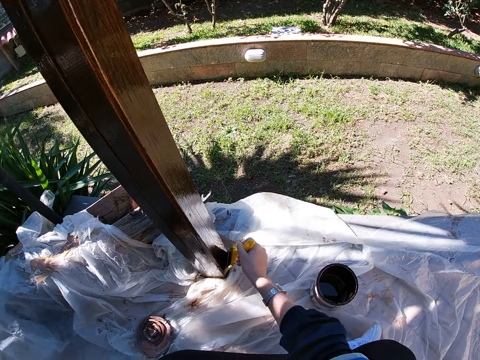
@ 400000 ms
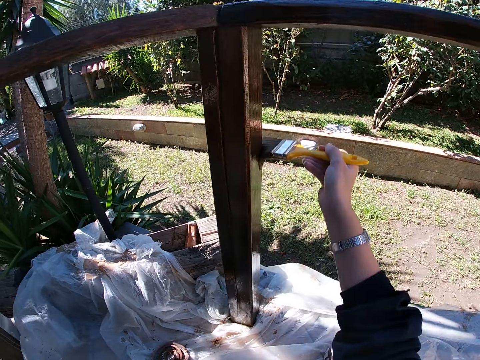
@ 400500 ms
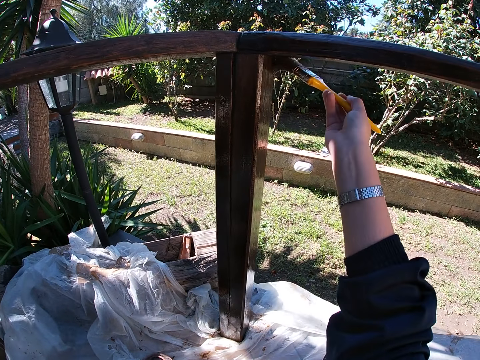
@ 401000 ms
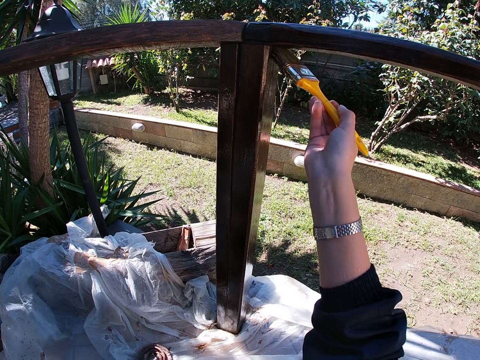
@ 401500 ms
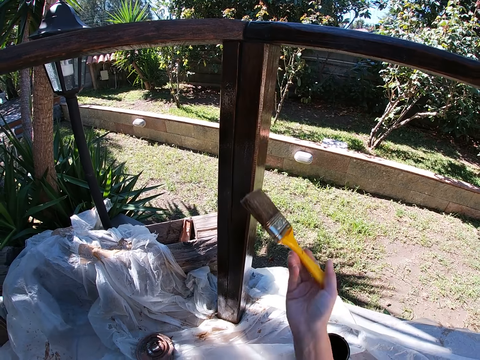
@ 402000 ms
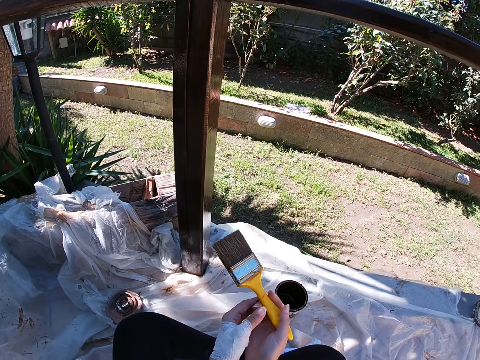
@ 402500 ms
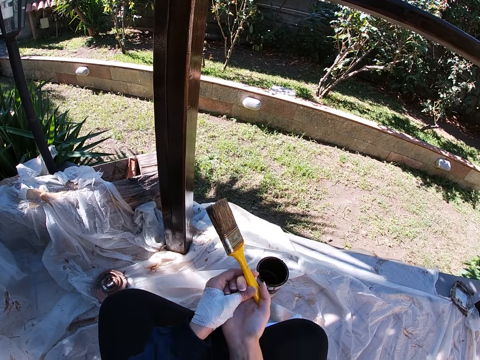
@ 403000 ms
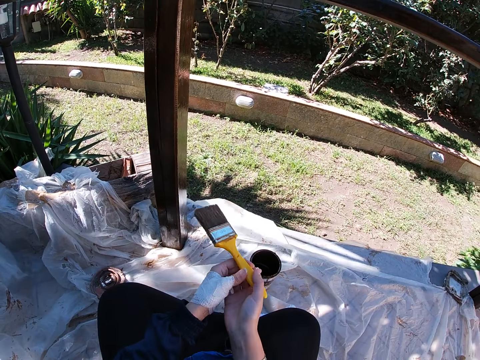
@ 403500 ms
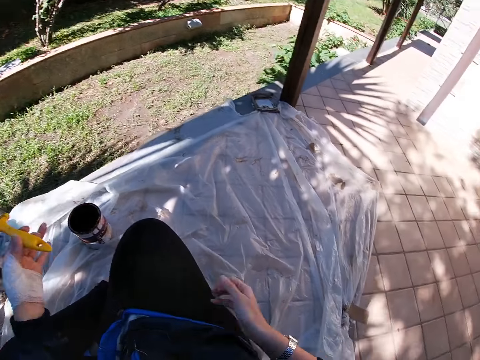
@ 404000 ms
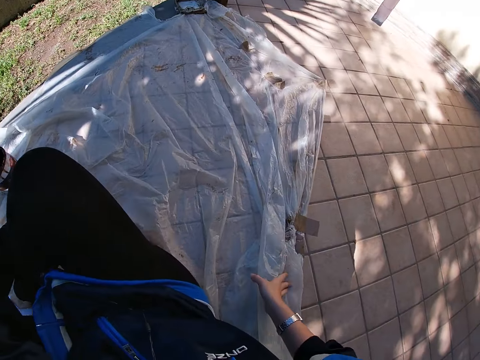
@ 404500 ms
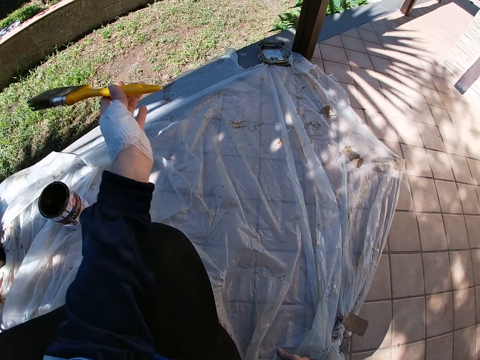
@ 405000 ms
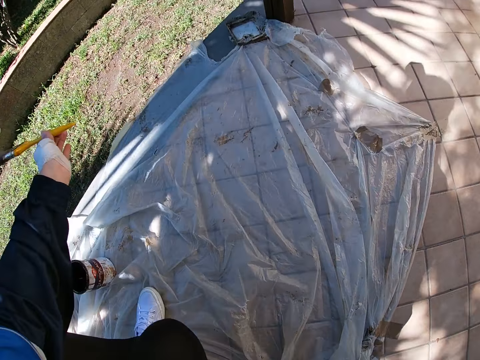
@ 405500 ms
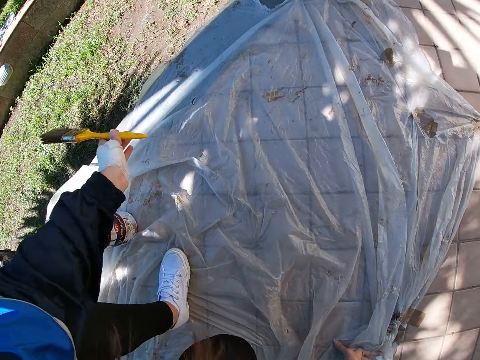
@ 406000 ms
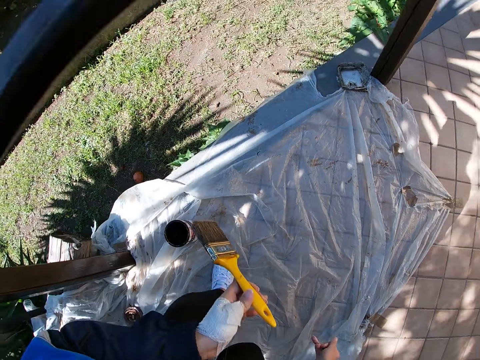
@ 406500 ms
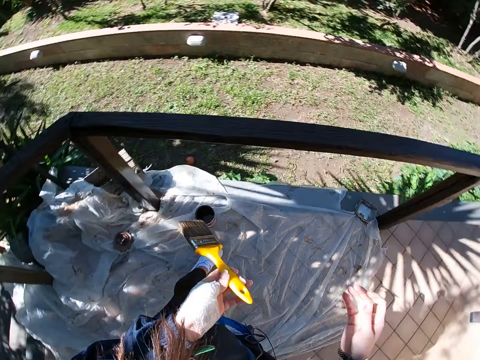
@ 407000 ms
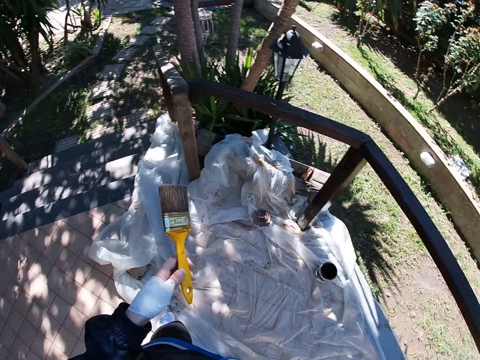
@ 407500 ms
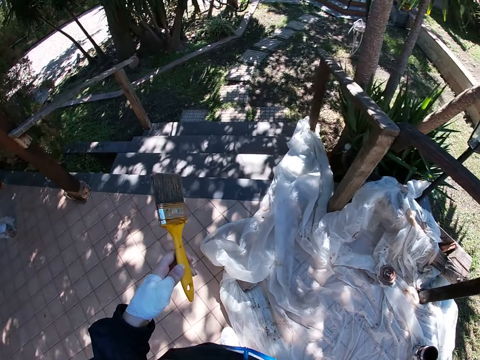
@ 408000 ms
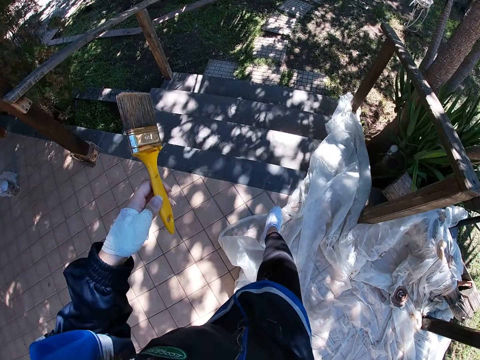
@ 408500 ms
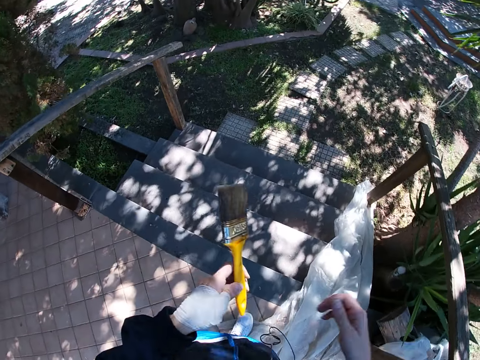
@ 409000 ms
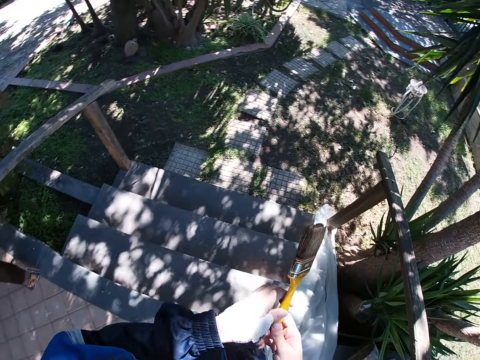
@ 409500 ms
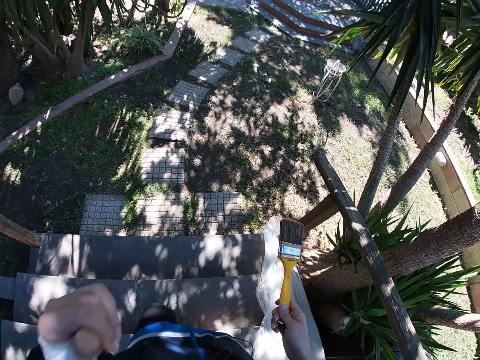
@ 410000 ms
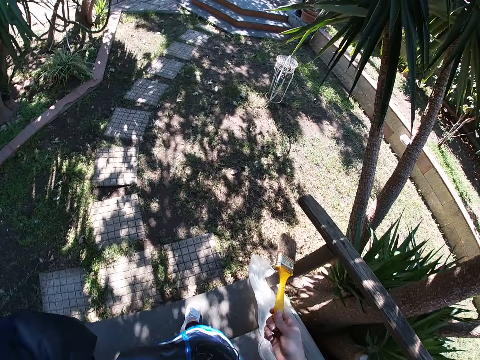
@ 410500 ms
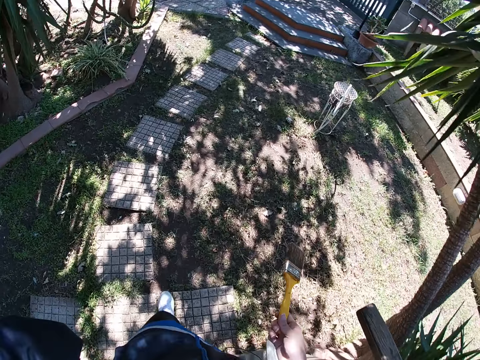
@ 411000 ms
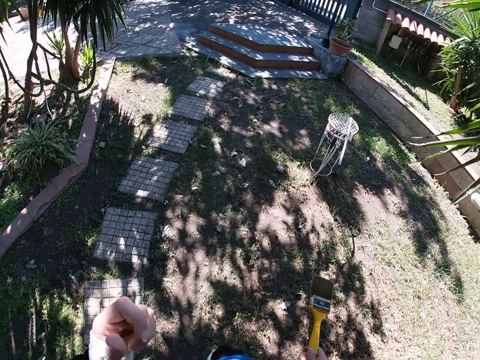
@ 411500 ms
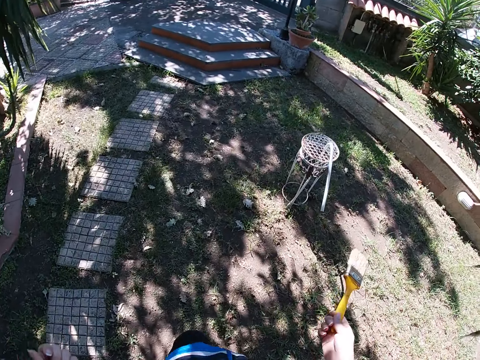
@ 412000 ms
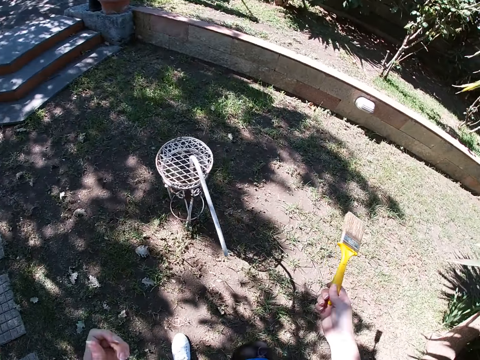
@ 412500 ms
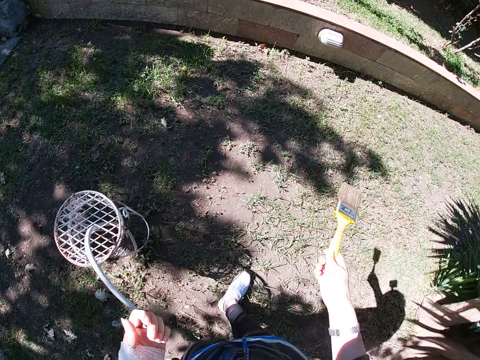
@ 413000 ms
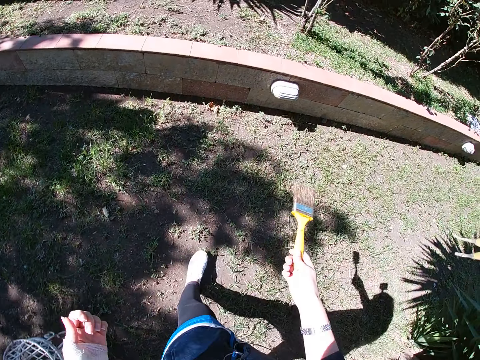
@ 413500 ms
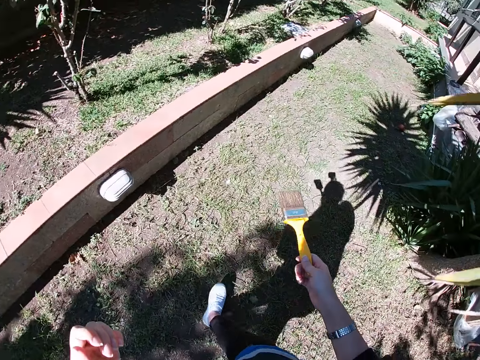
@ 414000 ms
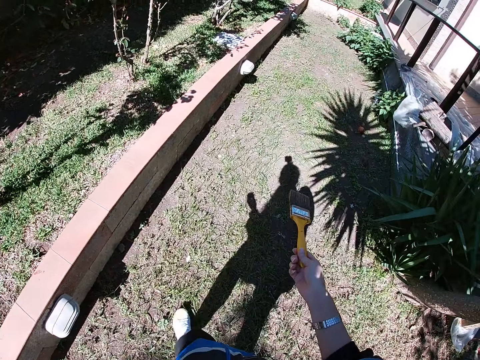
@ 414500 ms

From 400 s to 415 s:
The camera wearer passes the paint brush to her left hand. She stops painting the frame of wood. She places her right hand on the white polythene sheet on the floor. She stands up. She walks outside the garden. She walks towards the stairs. She passes the paint brush to her right hand. She walks down the stairs. She walks round to a frame of wood.

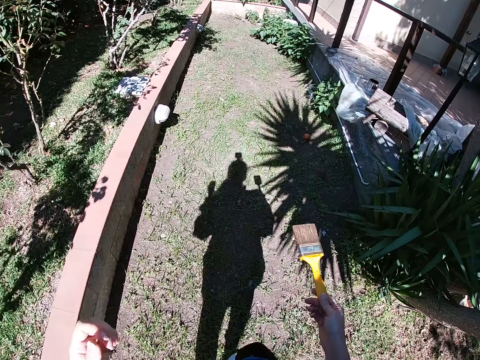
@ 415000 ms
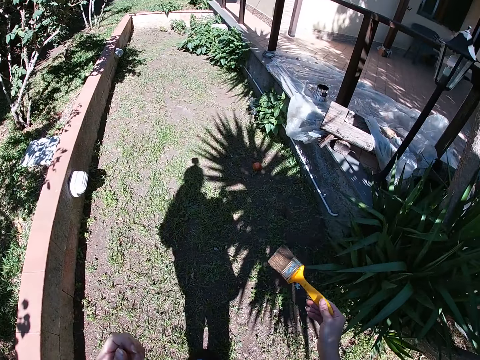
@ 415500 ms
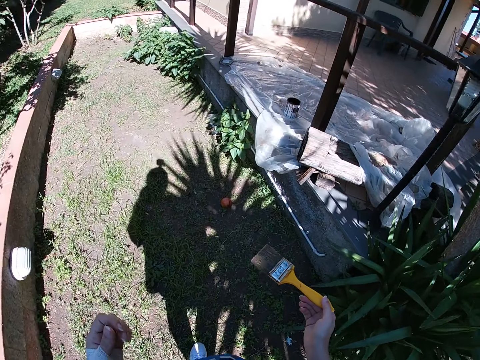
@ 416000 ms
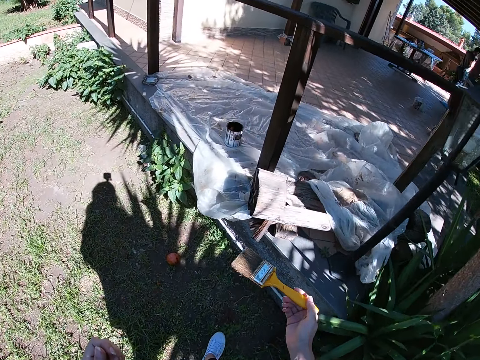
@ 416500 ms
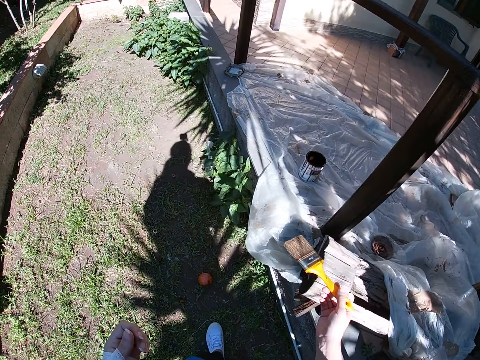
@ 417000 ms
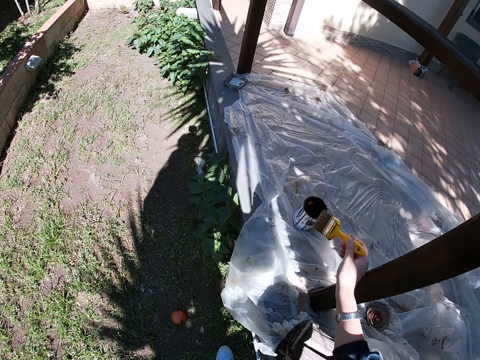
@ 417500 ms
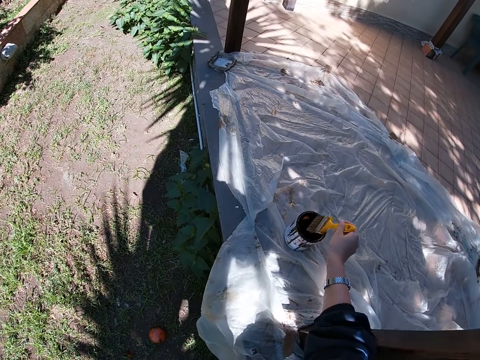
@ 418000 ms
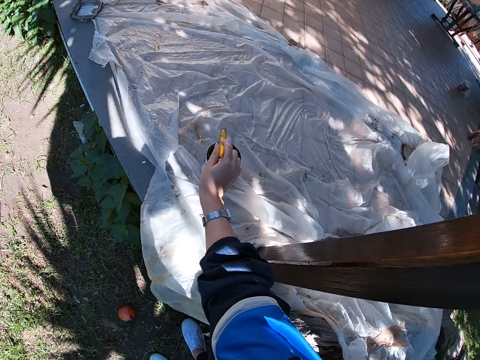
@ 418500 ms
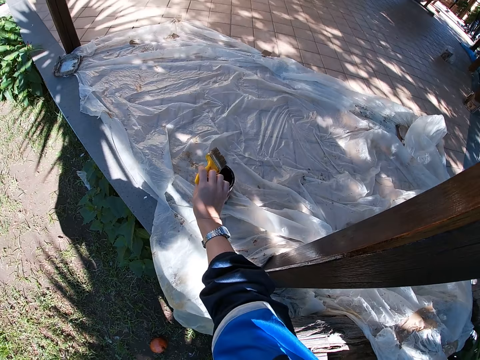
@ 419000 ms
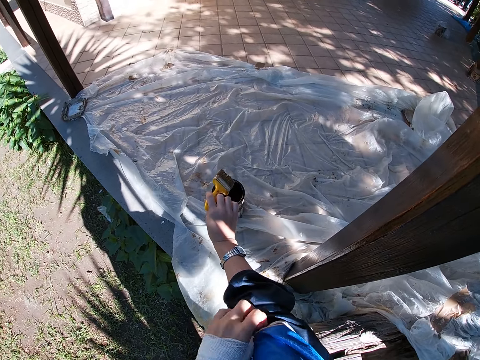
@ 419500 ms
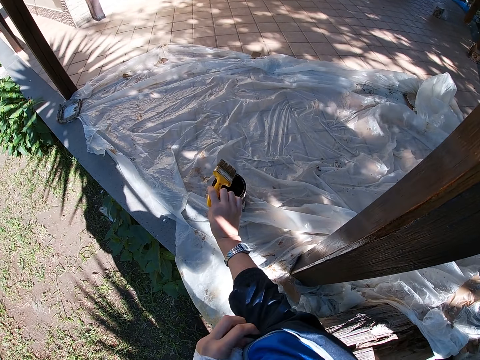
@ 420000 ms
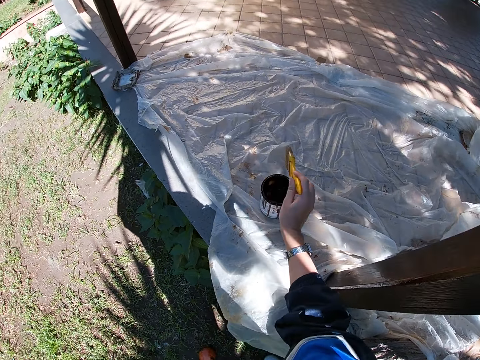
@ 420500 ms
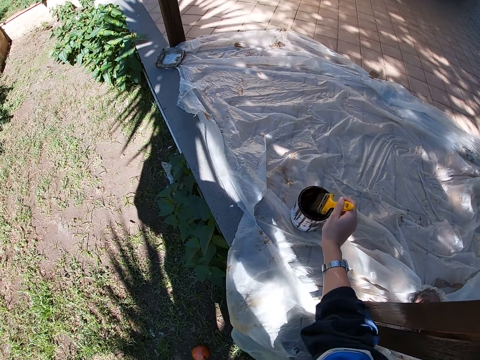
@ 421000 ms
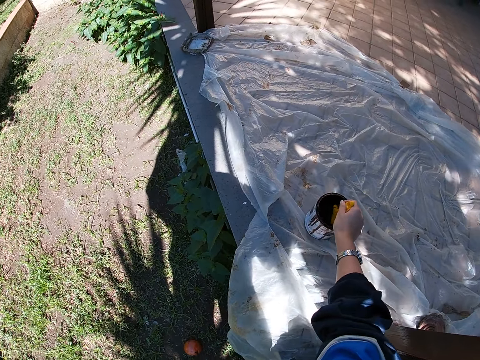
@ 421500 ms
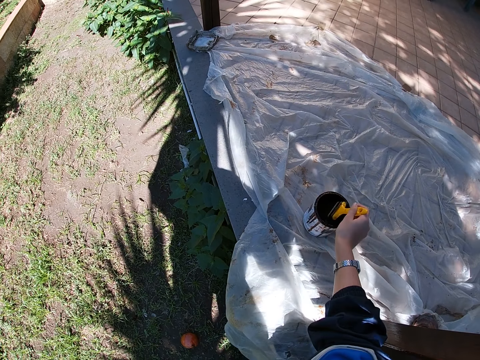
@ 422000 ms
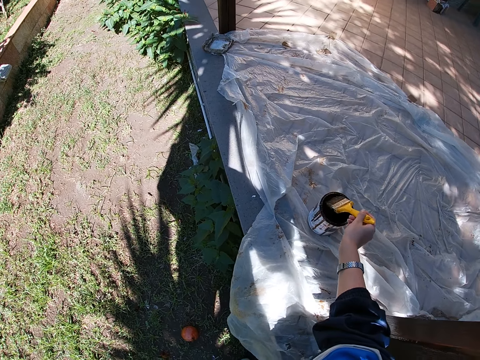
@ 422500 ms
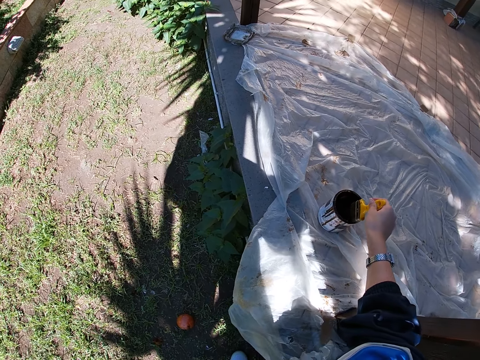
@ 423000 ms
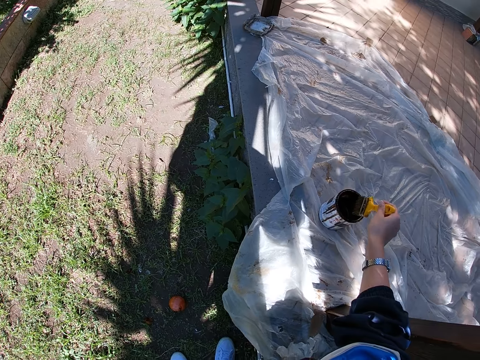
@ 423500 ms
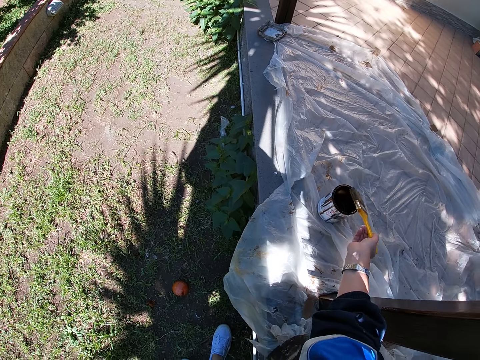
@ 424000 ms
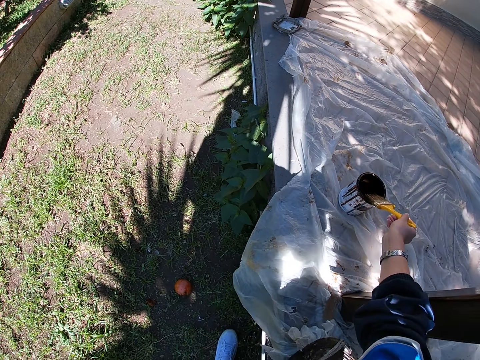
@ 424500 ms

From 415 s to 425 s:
The camera wearer dips the paint brush in her right hand into the paint container. She stops walking. She checks if her jacket has caught some paint from the frame of wood. She scratches her right arm. She takes out the paint brush from the container. She drips off paint from the paint brush.

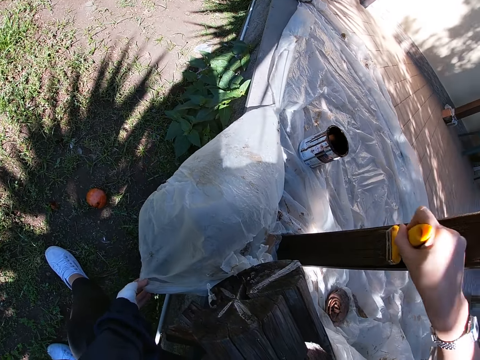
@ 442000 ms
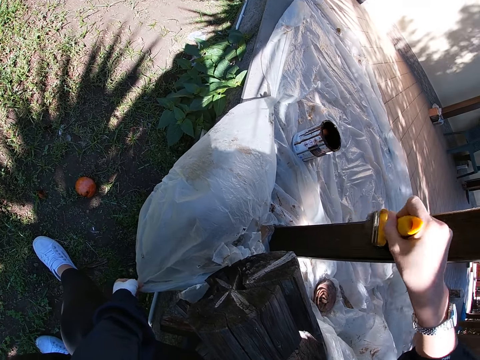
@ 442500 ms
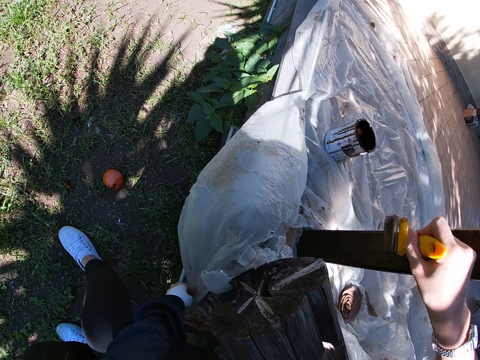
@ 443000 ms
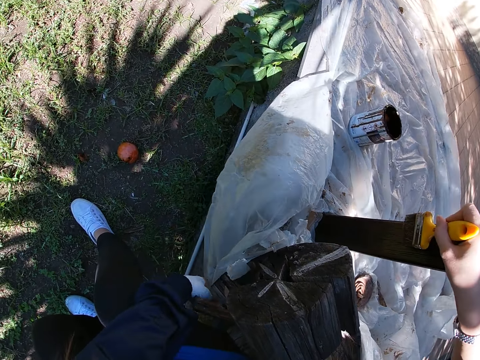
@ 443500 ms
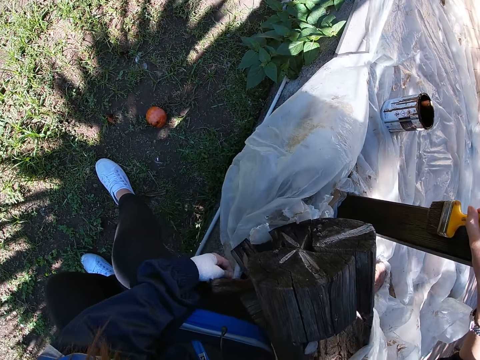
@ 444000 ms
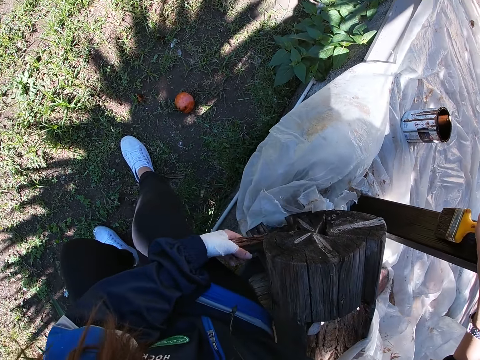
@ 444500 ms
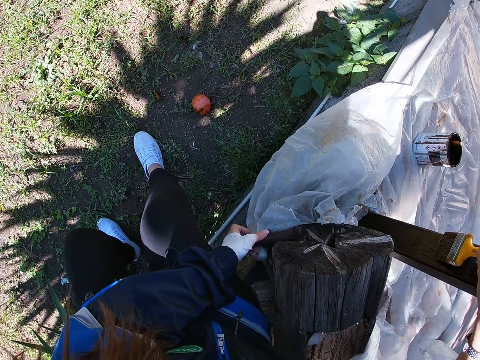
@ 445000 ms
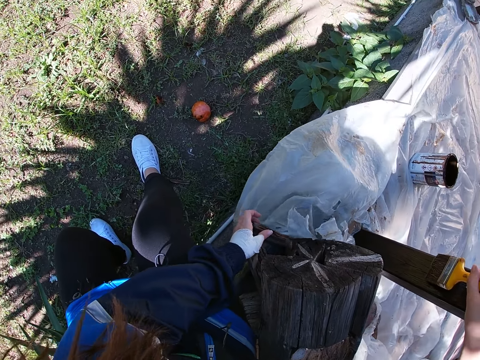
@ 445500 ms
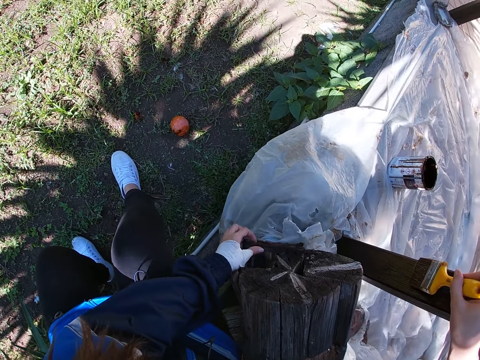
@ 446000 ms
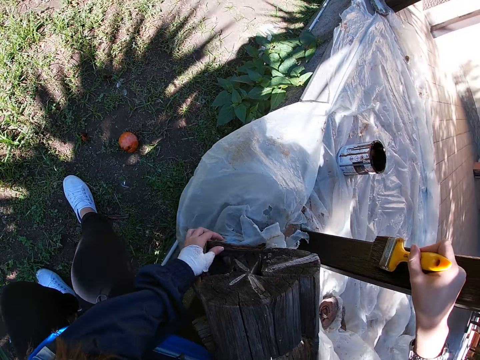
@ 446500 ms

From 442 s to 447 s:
The camera wearer paints the frame of wood. They stop painting the frame of wood. They adjust the placement of the polythene paper under the log of wood.
